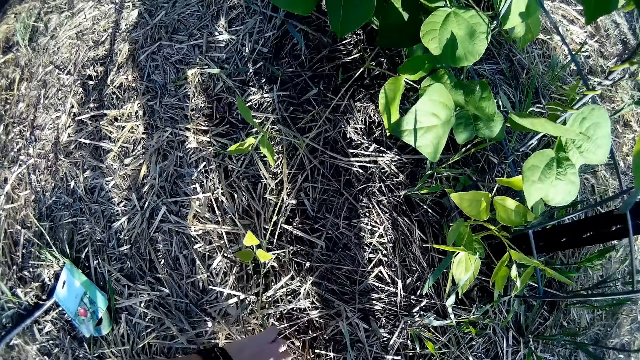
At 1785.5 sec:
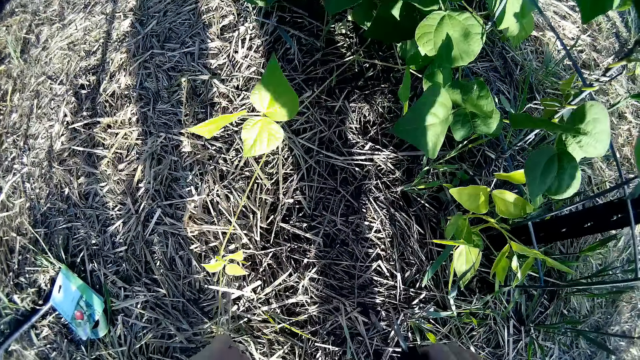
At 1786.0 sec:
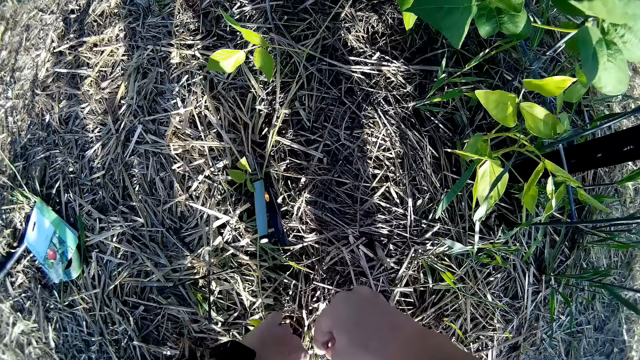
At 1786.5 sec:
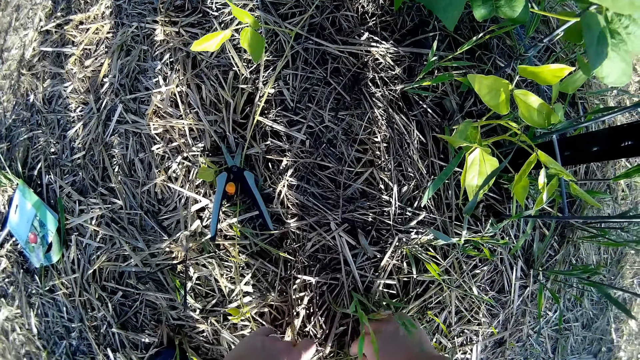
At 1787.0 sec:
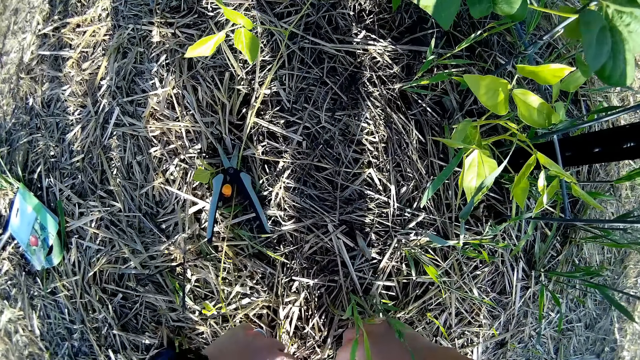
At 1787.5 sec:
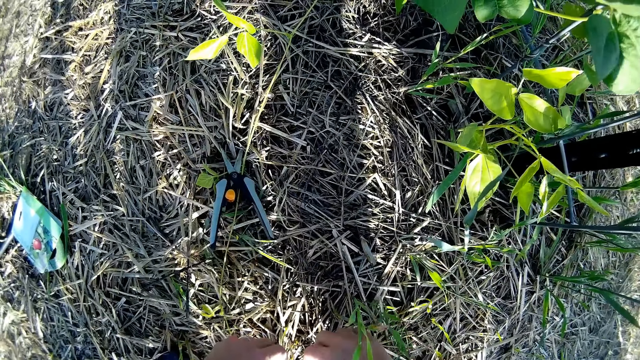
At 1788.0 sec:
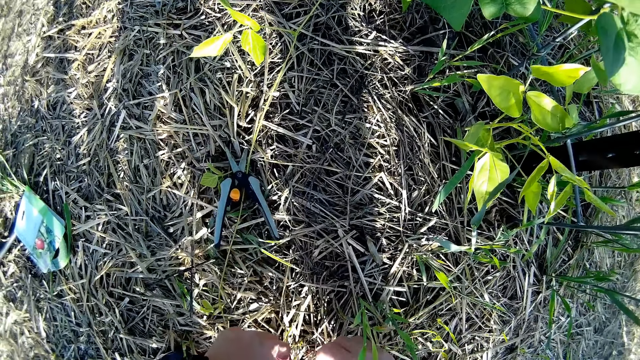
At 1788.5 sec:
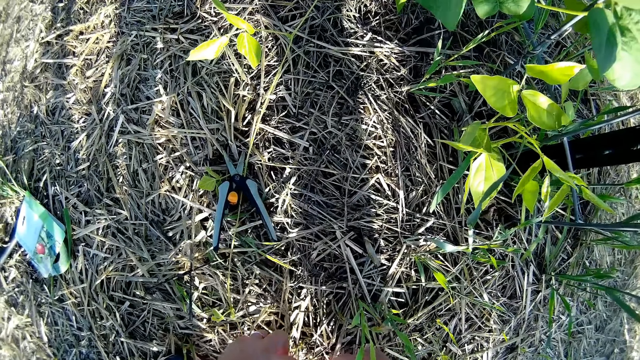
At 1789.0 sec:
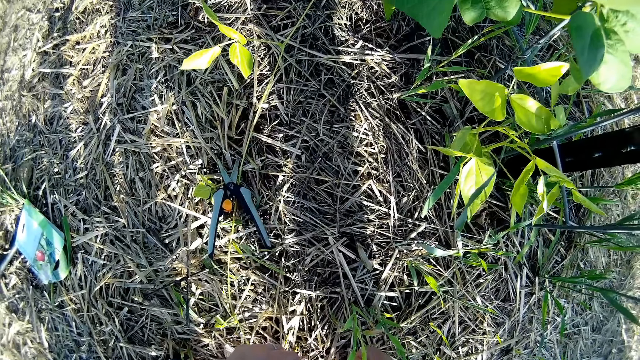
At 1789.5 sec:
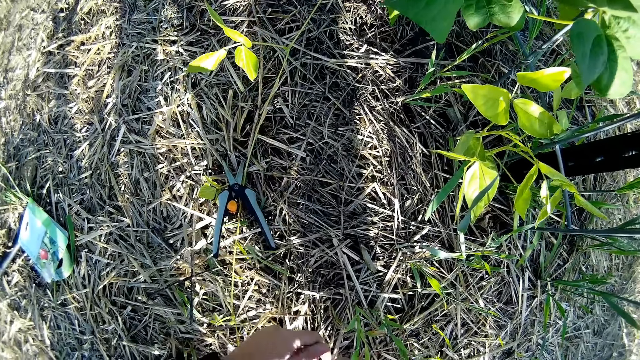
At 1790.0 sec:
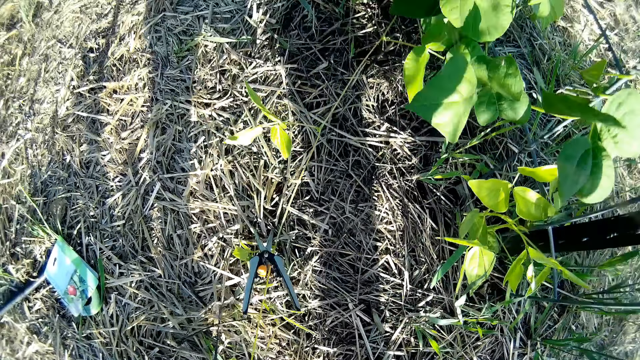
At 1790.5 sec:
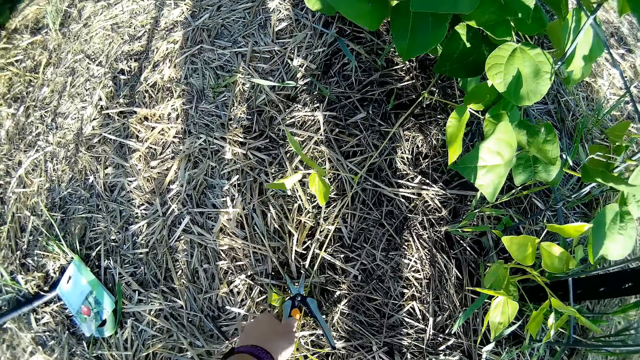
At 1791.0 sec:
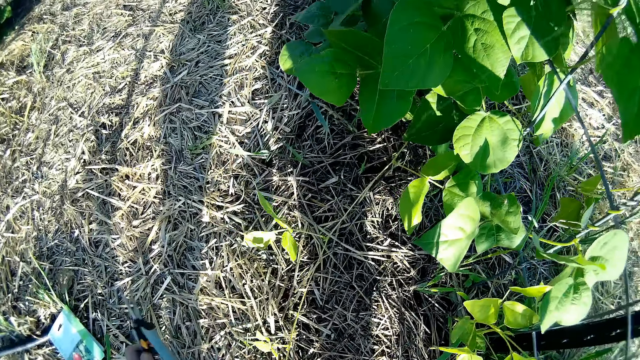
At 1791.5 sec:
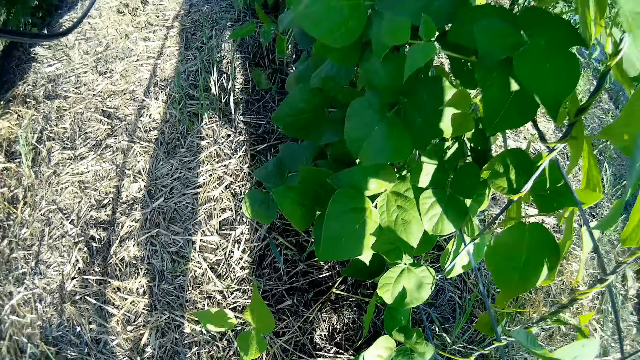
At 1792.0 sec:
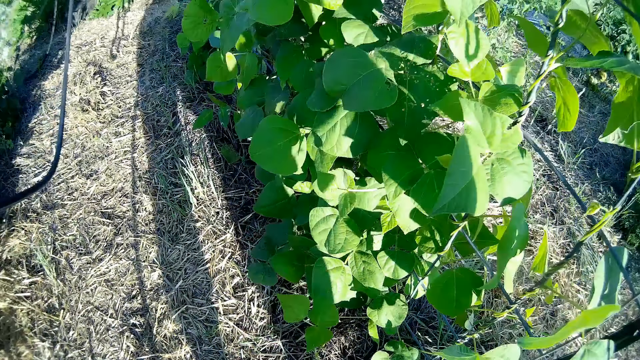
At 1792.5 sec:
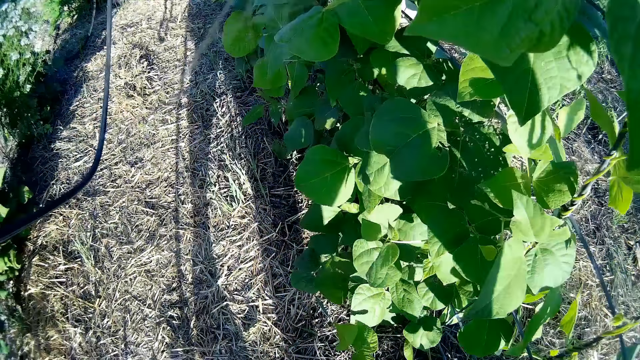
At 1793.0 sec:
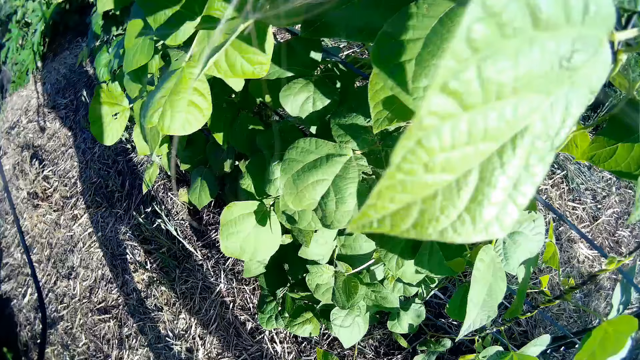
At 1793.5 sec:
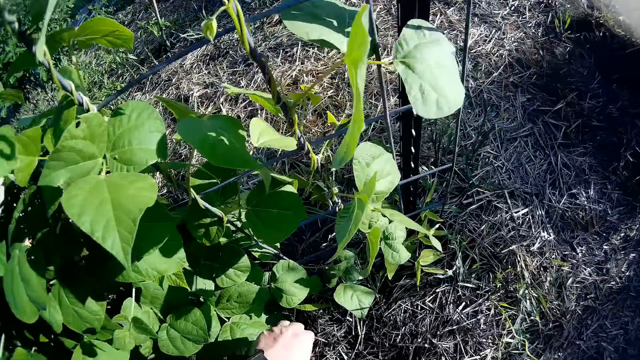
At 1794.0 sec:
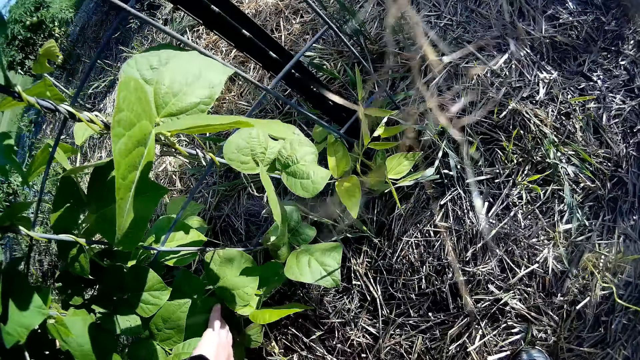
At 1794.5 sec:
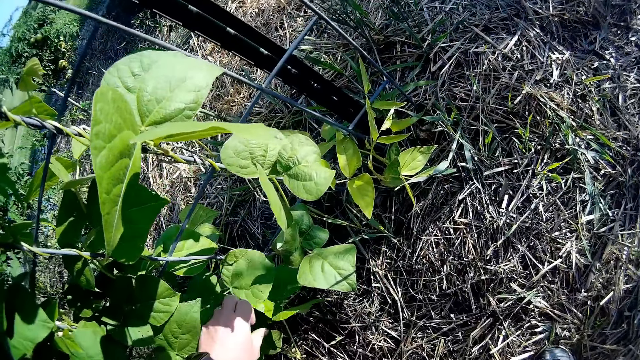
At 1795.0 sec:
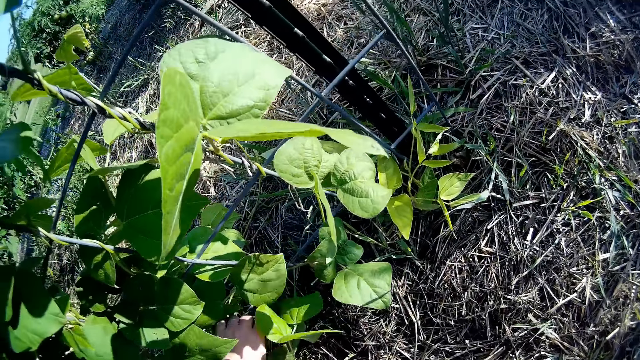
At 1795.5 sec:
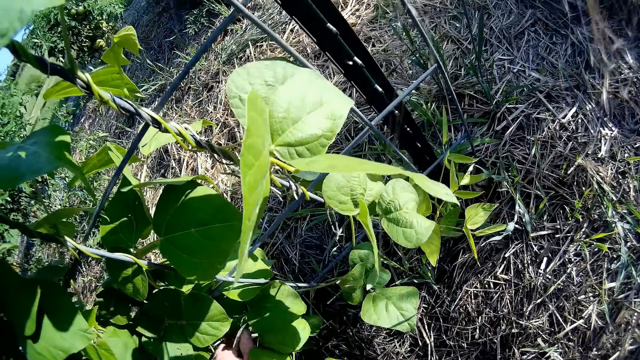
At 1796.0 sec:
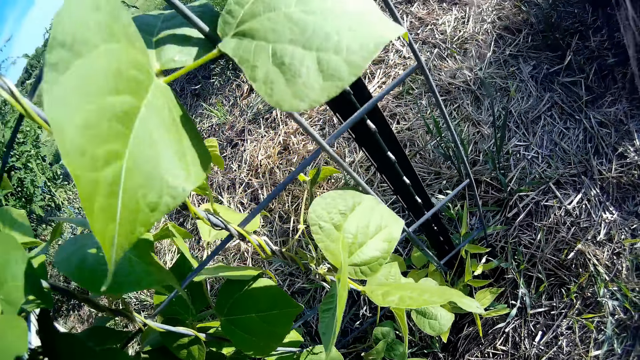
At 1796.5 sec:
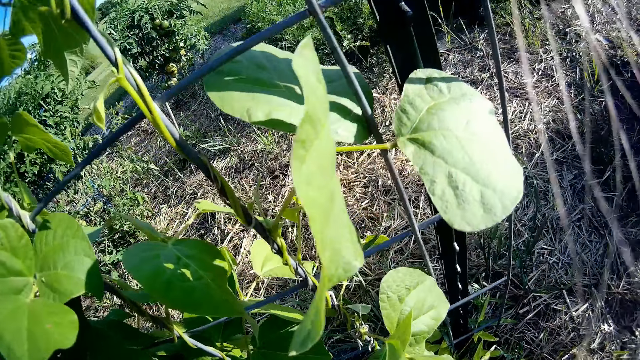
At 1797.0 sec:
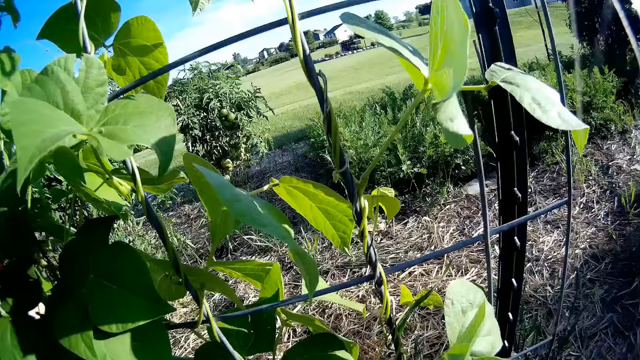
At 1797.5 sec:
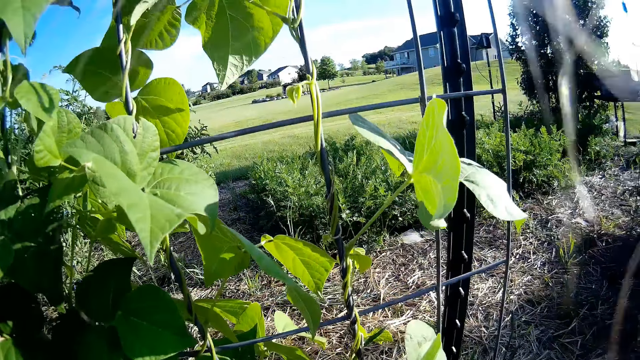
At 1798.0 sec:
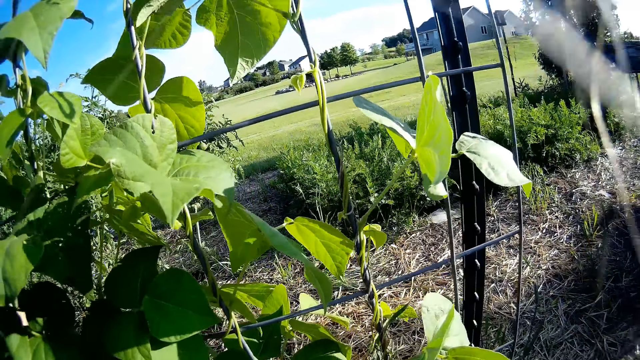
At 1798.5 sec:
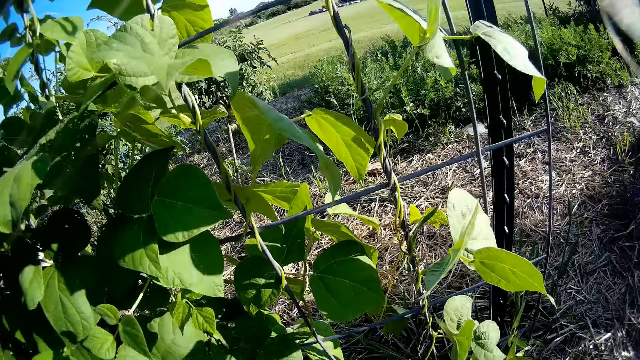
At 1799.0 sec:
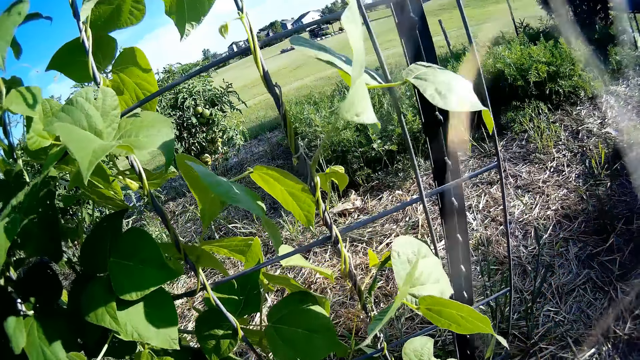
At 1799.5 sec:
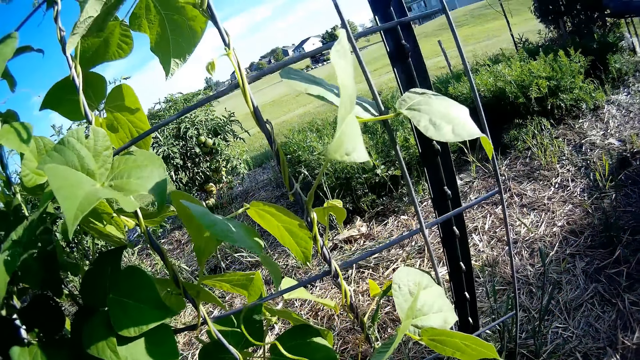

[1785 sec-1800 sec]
The camera wearer drops a piece of paper on the ground. They drop the shears on the ground. They hold the leaves. They fold grass on the ground. They pick up the shears on the ground. They look at the leaves. They prune leaves on the fence.
